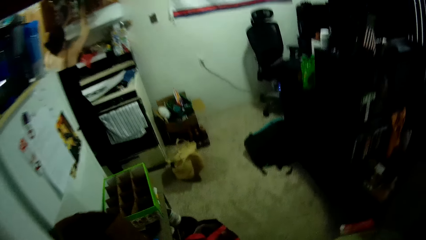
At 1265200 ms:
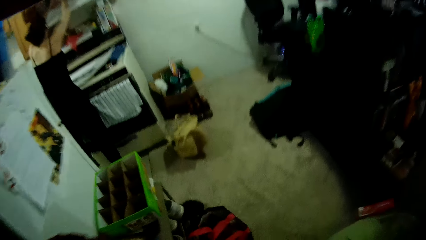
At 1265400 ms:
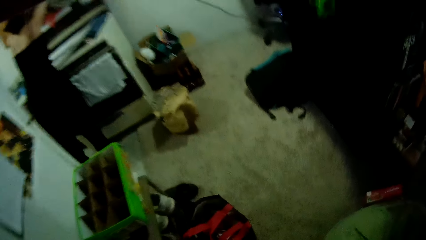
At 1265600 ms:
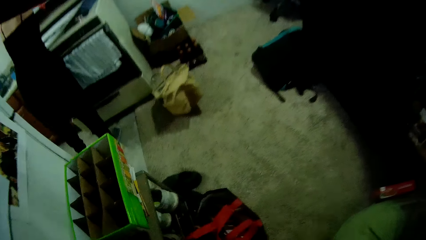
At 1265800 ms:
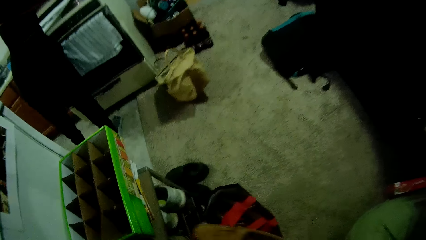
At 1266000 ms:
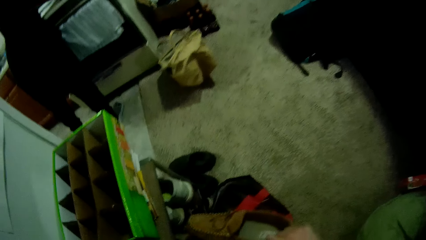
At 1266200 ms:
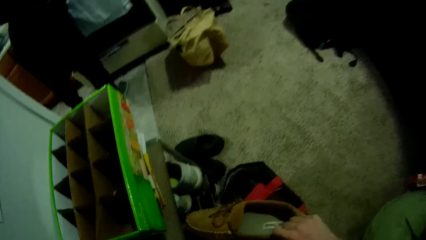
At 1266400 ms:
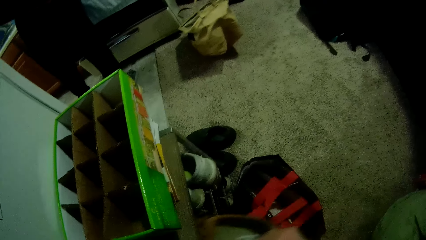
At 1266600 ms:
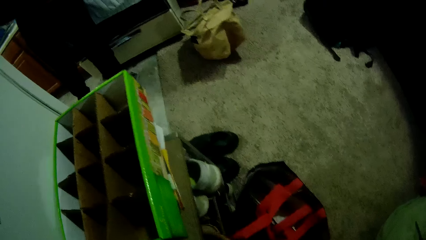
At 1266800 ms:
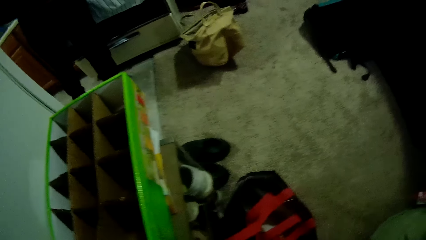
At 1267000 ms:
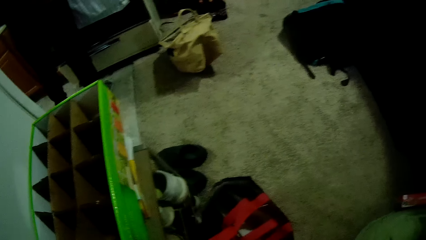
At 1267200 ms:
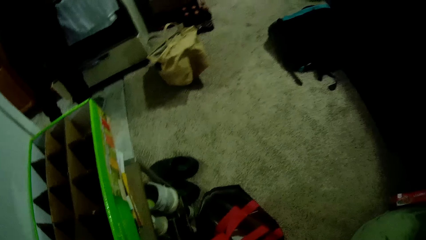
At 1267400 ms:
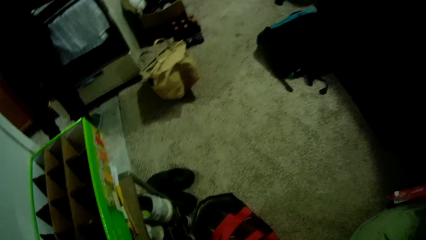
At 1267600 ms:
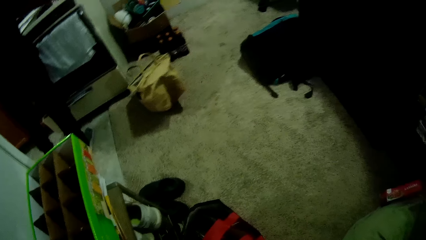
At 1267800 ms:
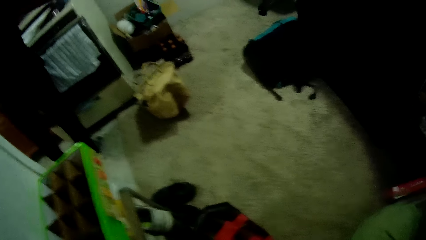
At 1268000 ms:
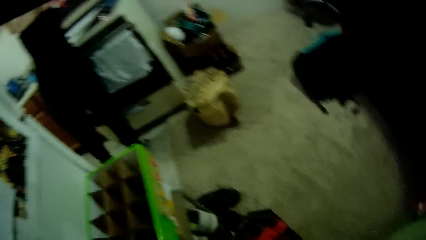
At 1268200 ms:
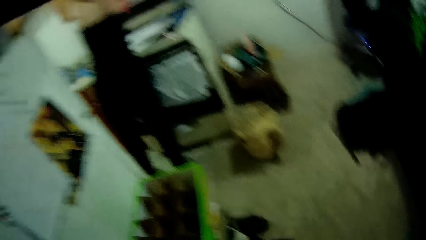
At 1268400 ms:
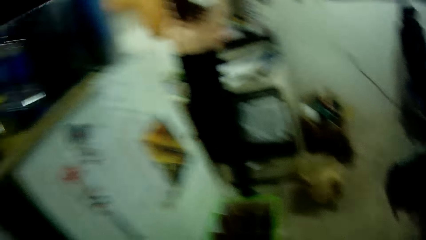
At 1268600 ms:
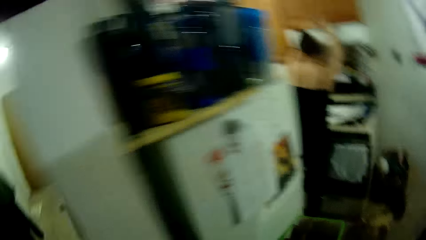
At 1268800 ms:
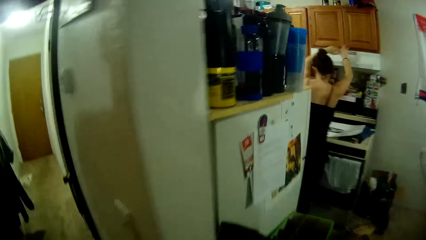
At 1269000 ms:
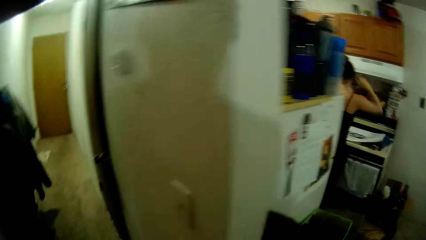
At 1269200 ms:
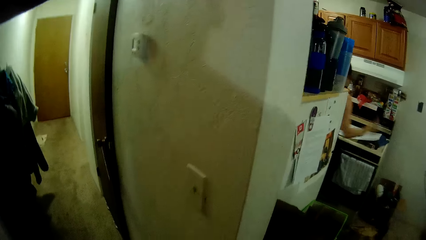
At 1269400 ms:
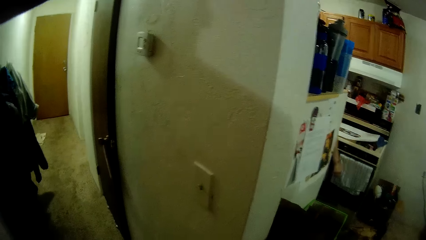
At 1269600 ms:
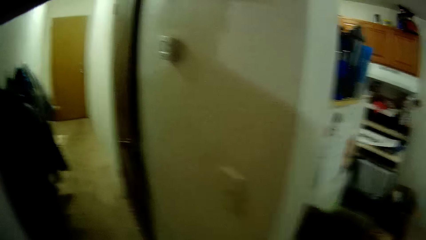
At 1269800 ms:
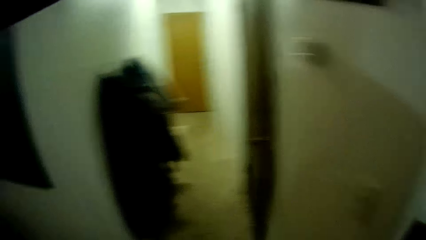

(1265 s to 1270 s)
The camera wearer puts a shoe into a shoe rack with his right hand.

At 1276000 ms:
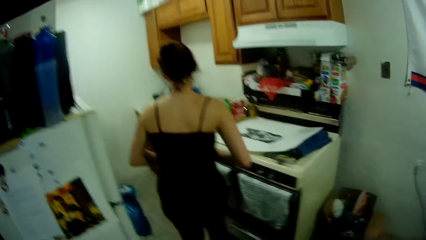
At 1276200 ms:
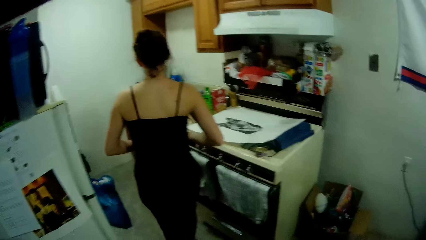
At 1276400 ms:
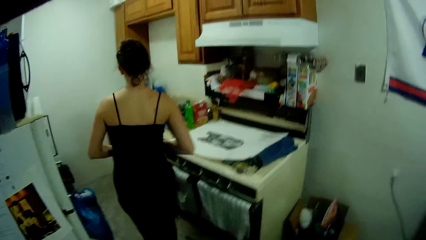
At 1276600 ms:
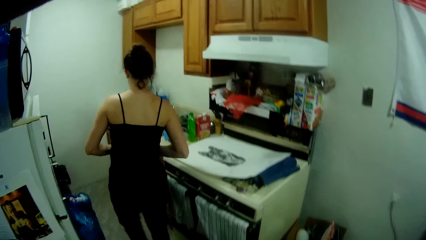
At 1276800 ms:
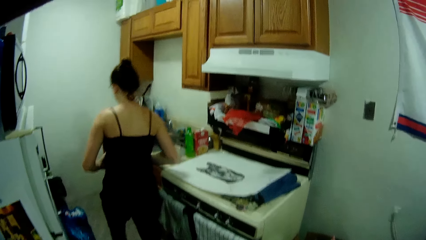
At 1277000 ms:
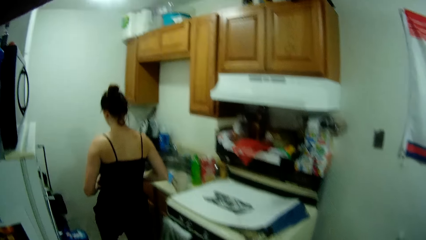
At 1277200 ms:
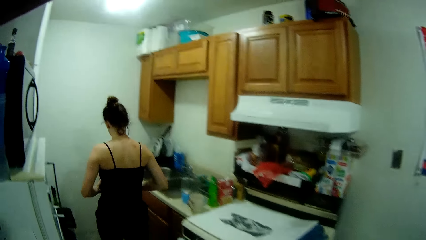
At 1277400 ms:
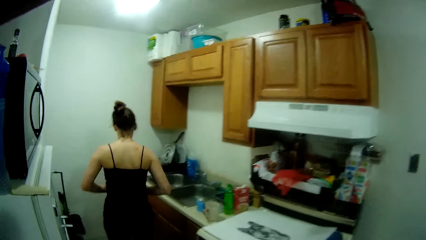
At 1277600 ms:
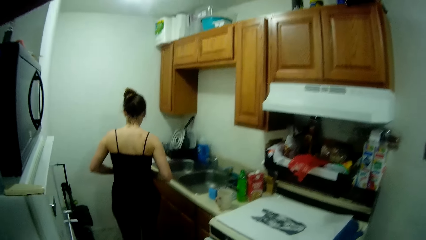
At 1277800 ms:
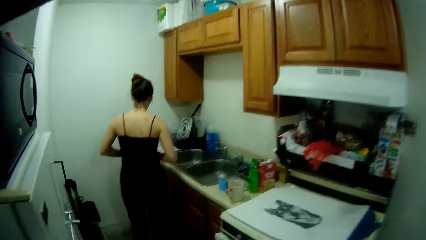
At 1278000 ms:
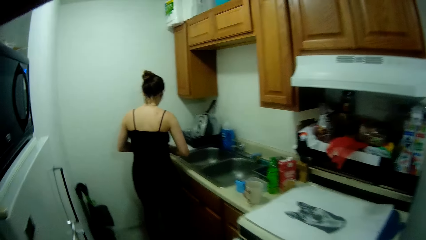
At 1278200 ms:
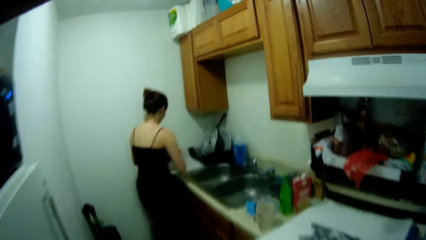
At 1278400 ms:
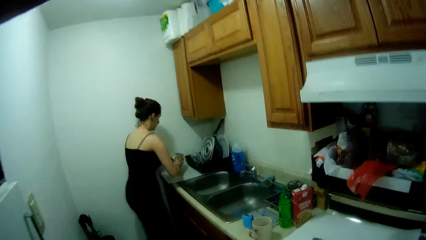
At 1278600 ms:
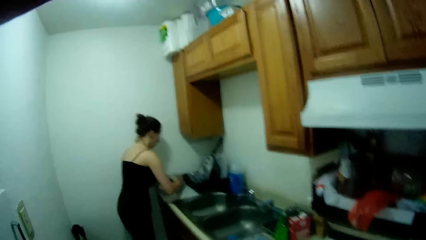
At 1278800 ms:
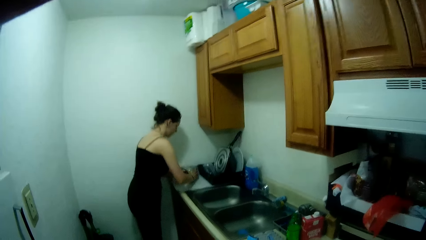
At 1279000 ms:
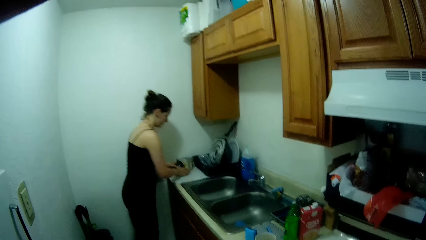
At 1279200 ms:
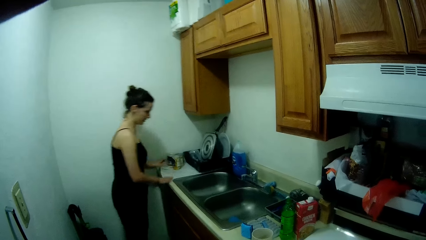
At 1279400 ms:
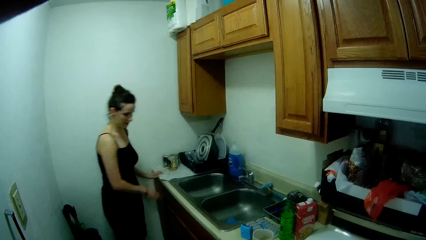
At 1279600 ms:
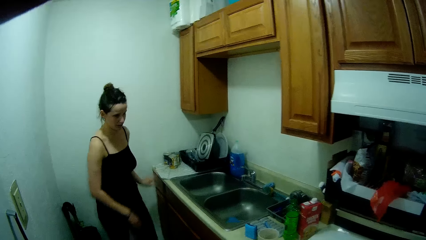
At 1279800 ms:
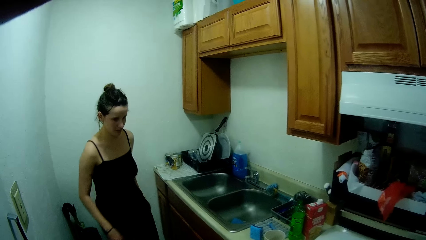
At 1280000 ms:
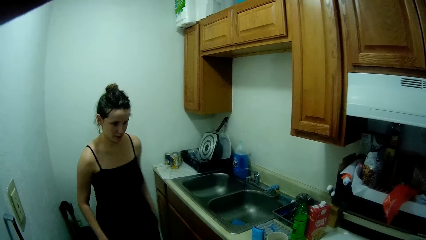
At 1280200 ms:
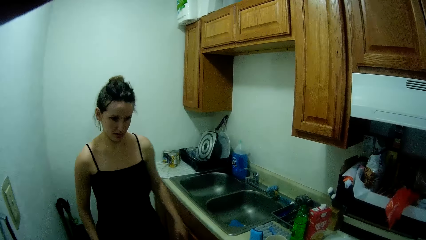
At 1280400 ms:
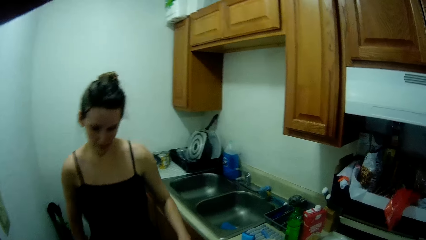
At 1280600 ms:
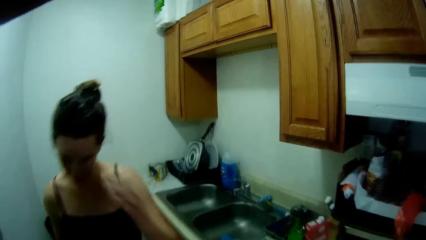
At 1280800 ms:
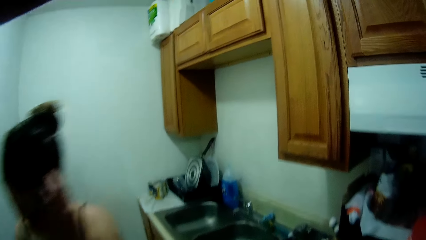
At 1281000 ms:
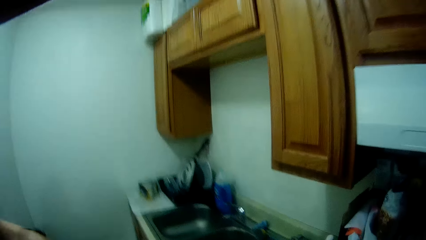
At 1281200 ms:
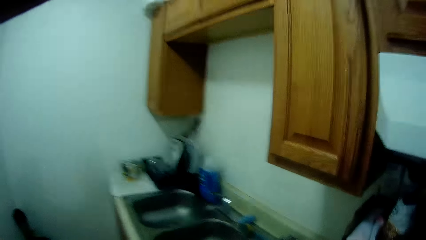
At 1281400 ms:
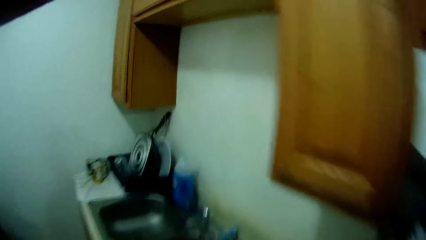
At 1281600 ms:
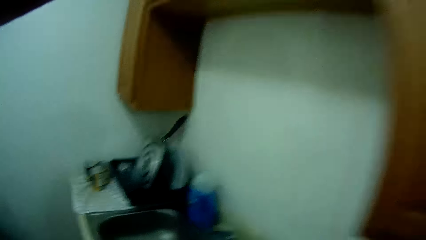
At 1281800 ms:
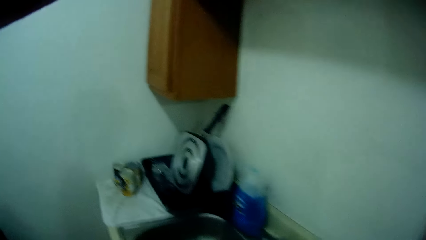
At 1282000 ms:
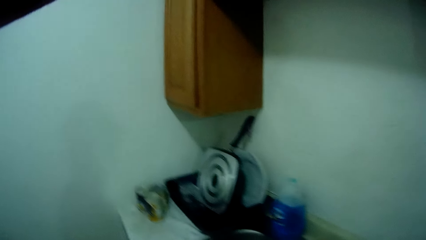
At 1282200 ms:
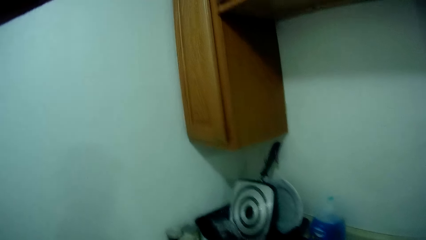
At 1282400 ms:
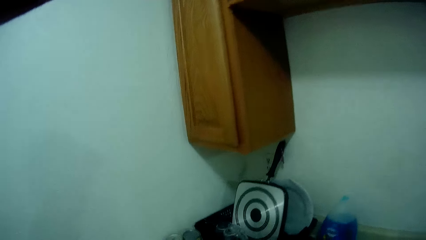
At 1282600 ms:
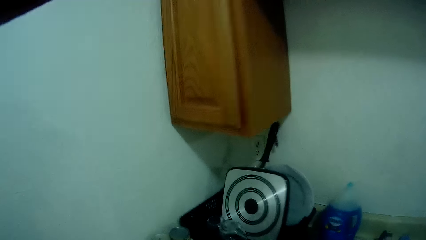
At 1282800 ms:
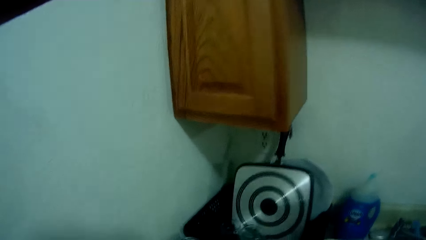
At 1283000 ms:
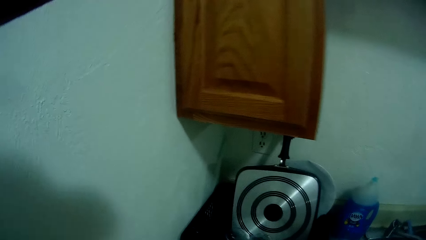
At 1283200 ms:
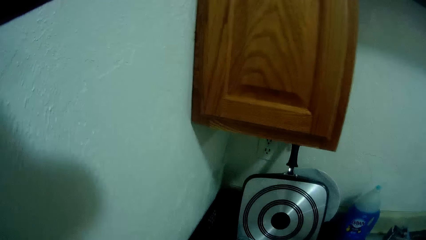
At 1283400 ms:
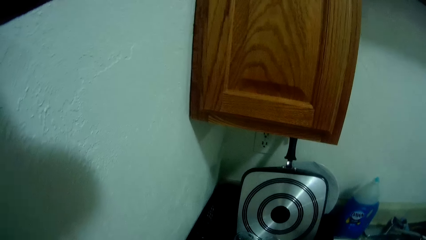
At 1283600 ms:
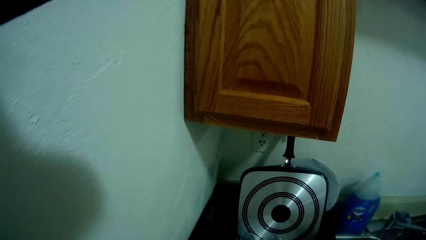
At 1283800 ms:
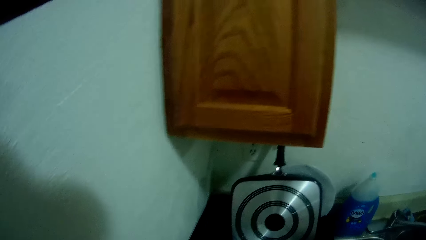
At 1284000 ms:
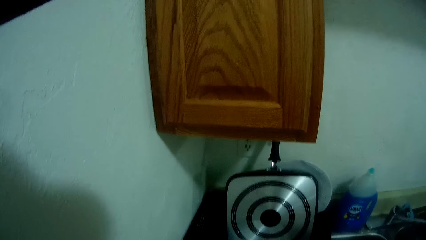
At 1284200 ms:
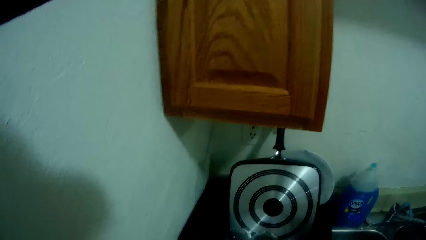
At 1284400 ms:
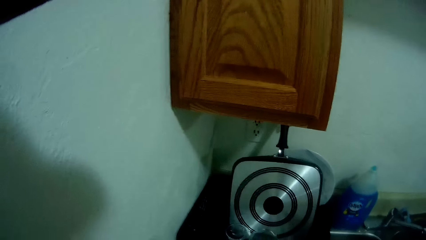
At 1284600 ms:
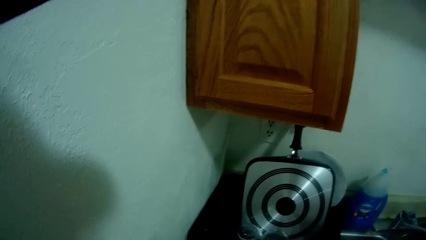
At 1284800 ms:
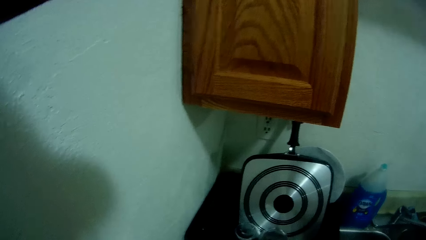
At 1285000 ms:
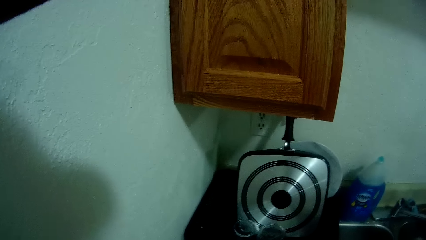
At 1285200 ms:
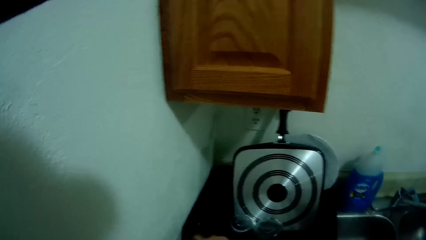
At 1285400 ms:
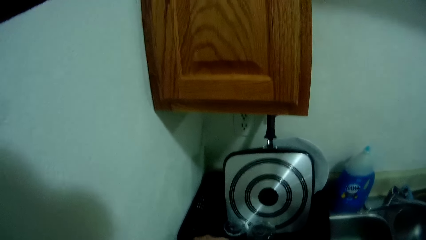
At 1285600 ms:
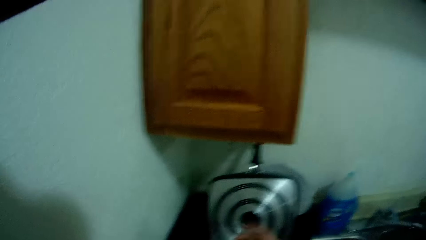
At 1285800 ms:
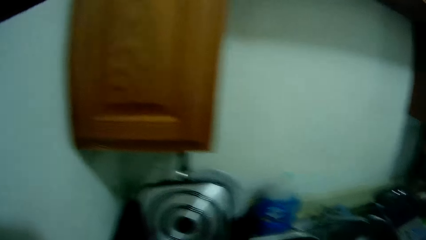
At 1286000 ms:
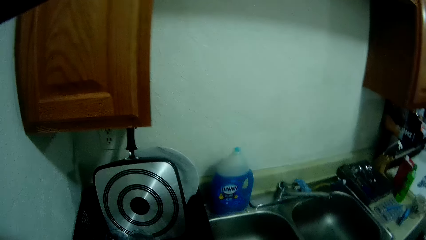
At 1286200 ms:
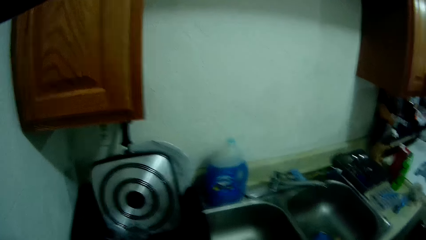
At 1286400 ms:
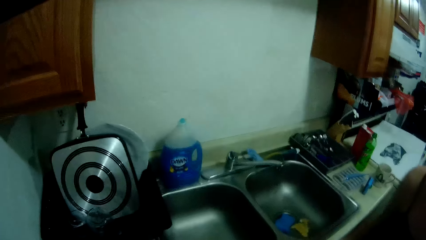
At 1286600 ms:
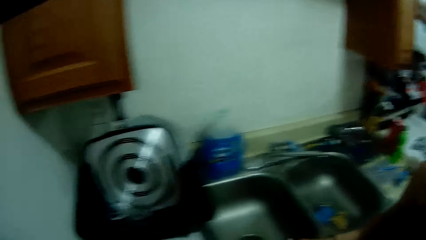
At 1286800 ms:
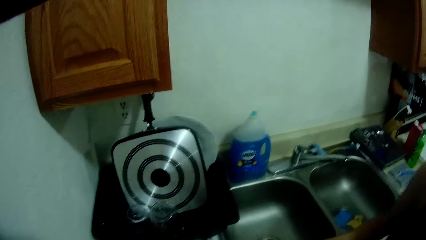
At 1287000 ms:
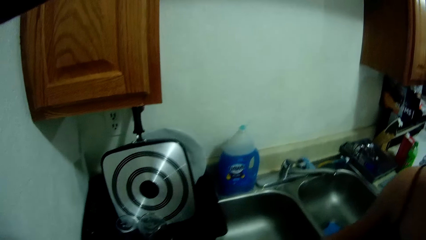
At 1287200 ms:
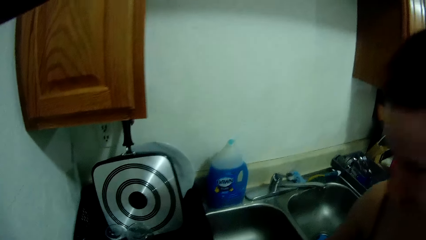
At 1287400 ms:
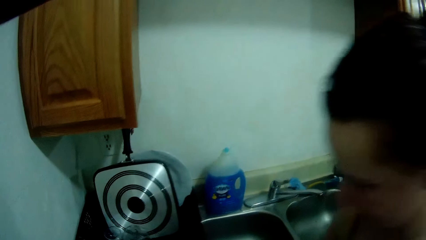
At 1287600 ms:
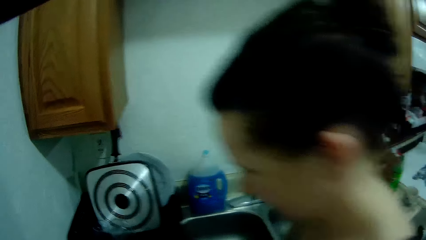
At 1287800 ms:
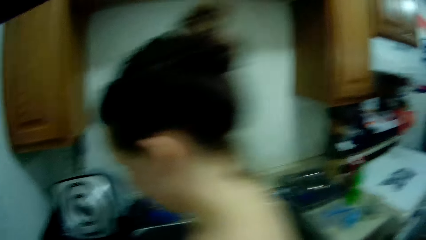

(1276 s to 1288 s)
A woman walks towards the kitchen. The woman drops the three cans on a kitchen slab with both hands.
